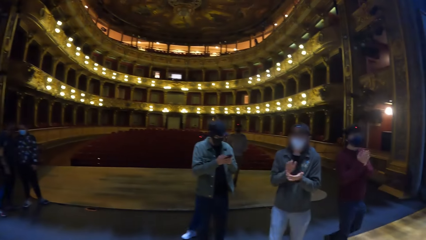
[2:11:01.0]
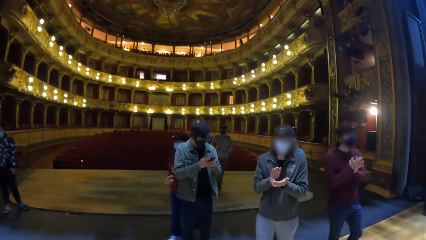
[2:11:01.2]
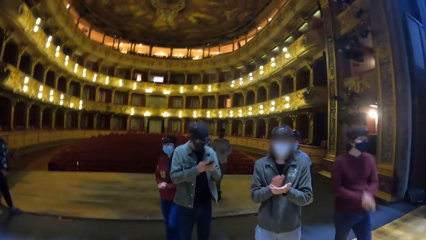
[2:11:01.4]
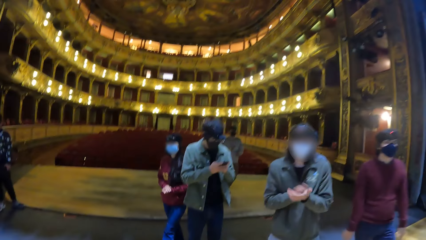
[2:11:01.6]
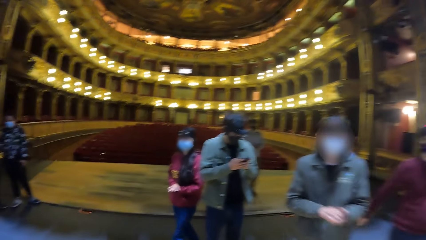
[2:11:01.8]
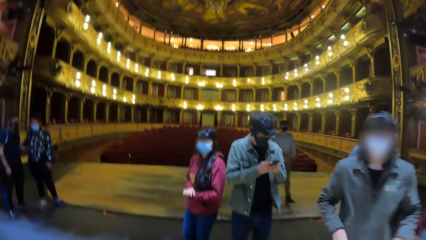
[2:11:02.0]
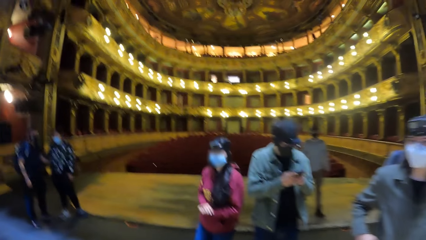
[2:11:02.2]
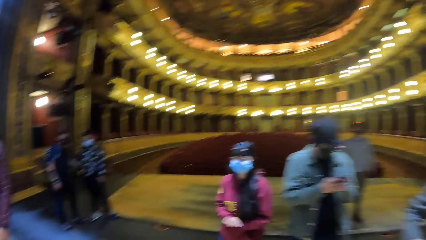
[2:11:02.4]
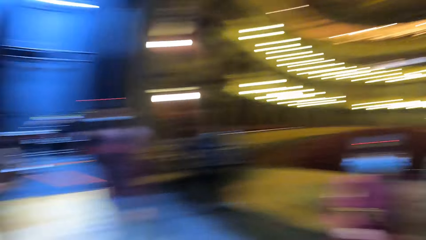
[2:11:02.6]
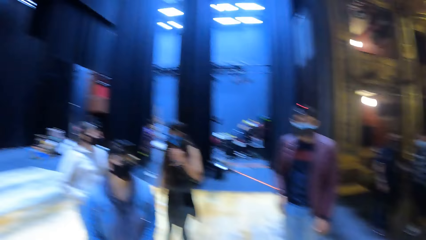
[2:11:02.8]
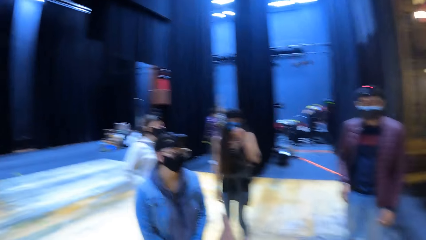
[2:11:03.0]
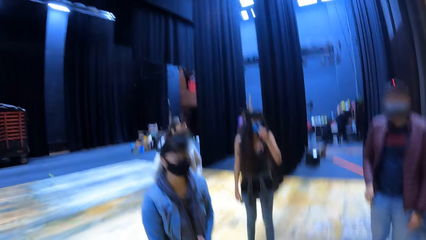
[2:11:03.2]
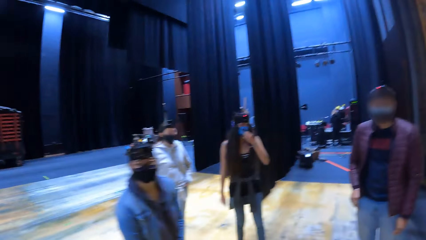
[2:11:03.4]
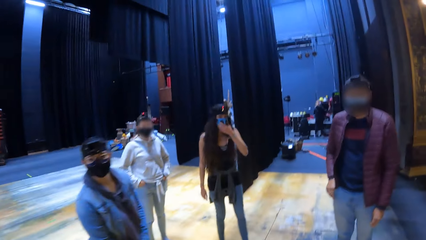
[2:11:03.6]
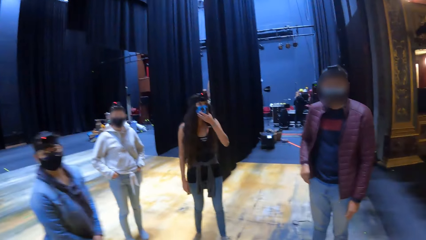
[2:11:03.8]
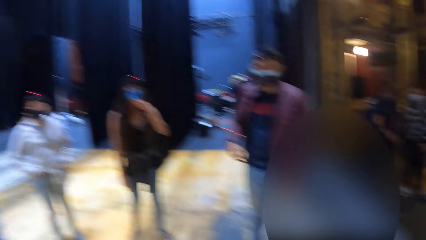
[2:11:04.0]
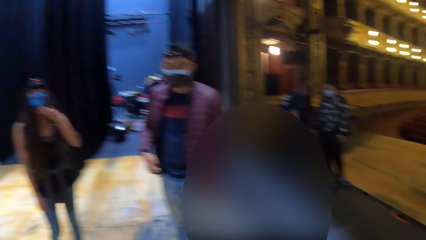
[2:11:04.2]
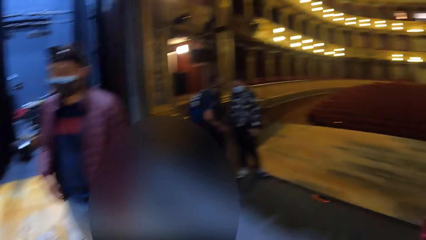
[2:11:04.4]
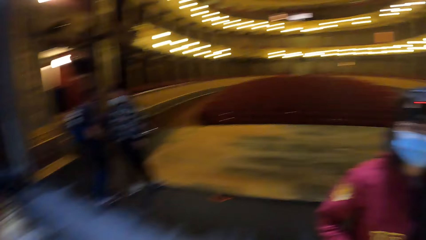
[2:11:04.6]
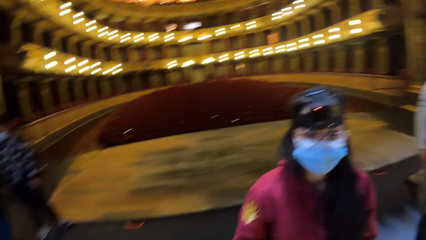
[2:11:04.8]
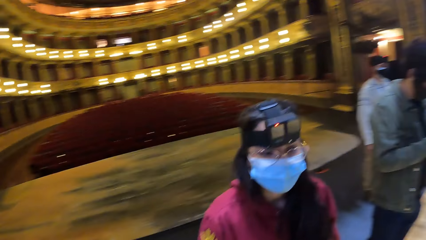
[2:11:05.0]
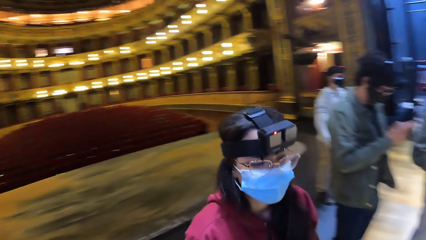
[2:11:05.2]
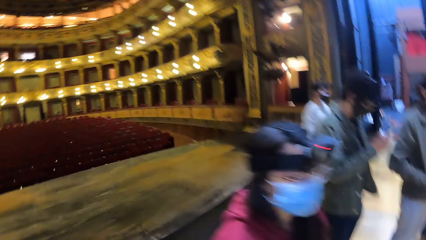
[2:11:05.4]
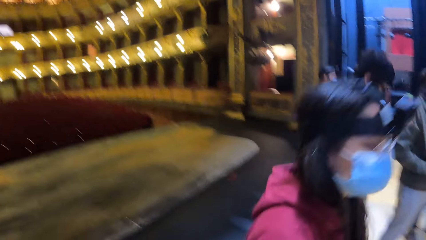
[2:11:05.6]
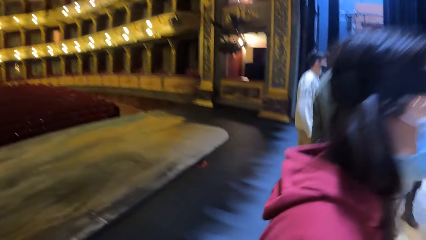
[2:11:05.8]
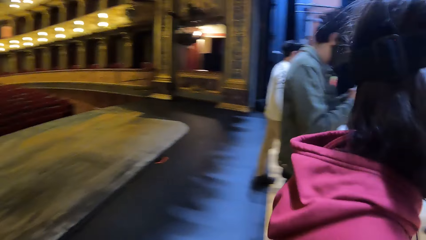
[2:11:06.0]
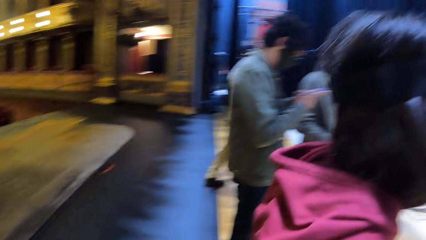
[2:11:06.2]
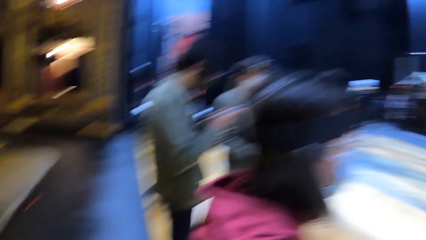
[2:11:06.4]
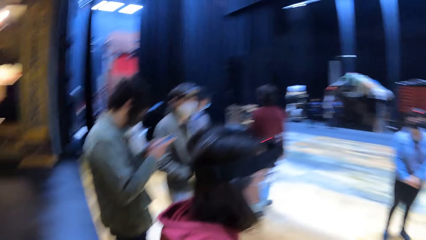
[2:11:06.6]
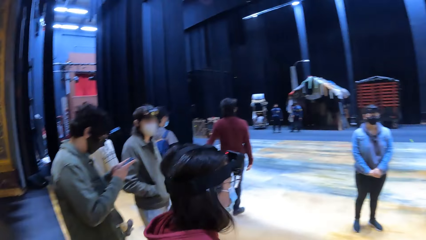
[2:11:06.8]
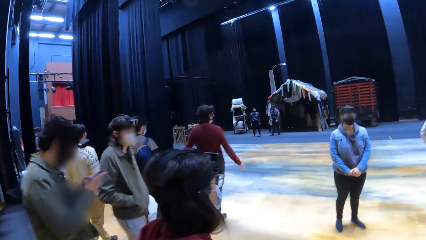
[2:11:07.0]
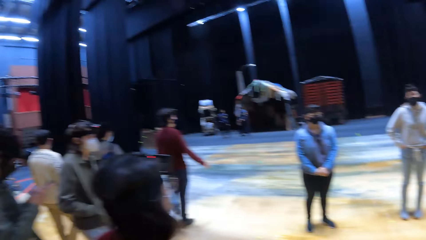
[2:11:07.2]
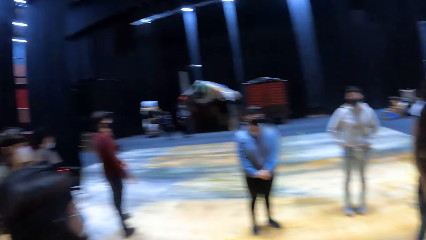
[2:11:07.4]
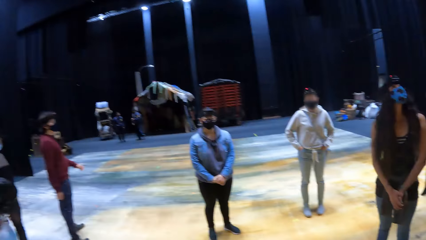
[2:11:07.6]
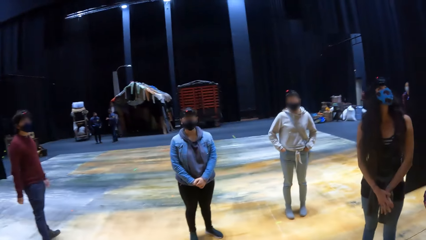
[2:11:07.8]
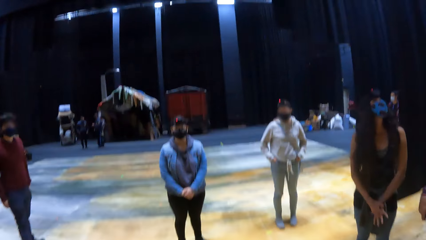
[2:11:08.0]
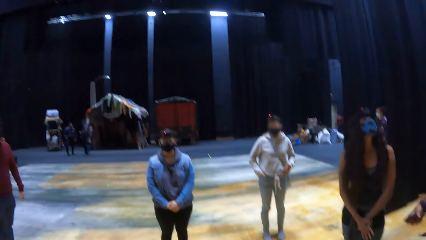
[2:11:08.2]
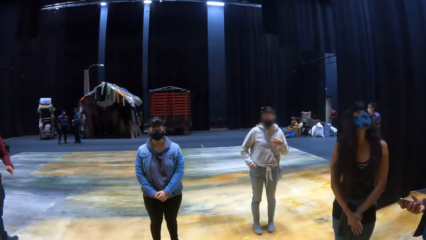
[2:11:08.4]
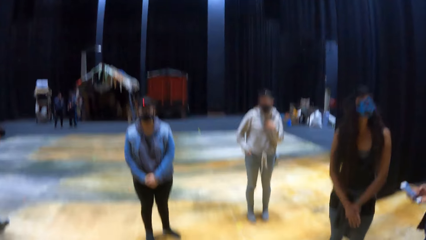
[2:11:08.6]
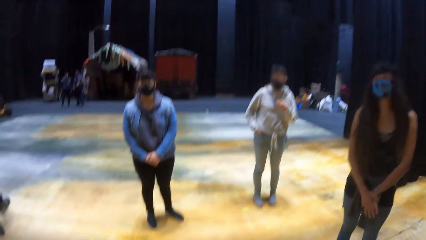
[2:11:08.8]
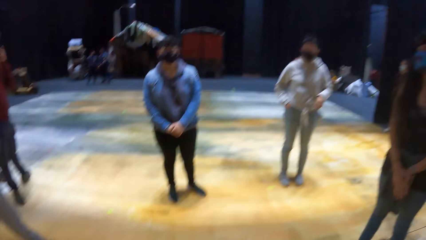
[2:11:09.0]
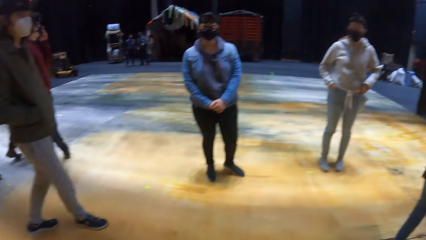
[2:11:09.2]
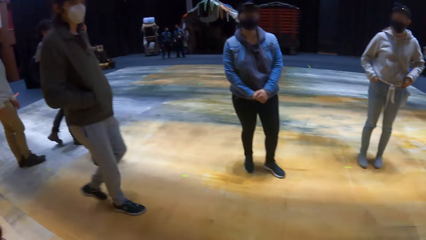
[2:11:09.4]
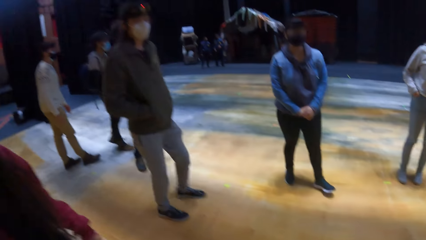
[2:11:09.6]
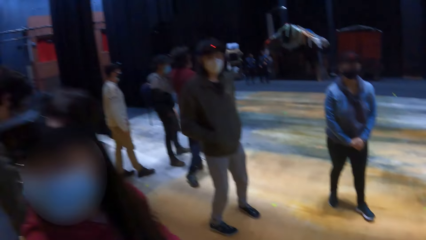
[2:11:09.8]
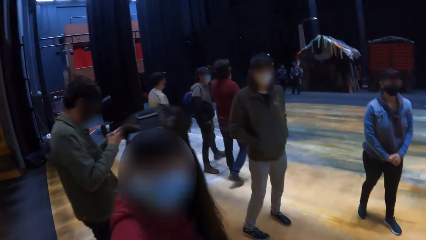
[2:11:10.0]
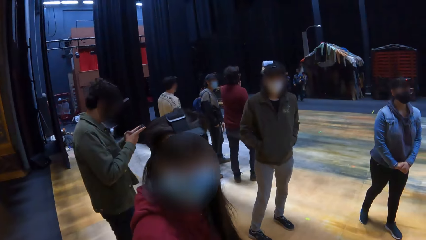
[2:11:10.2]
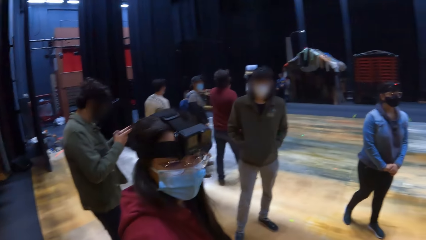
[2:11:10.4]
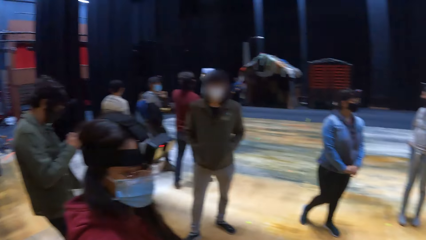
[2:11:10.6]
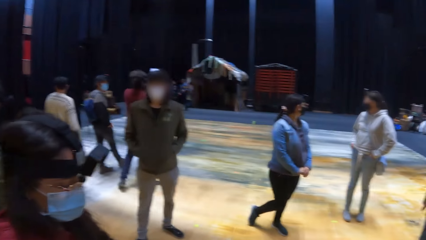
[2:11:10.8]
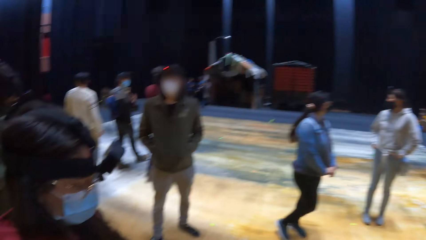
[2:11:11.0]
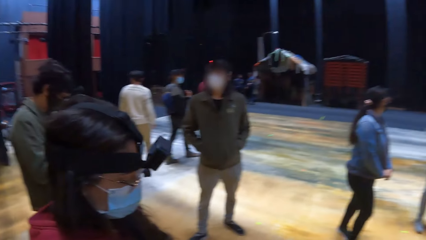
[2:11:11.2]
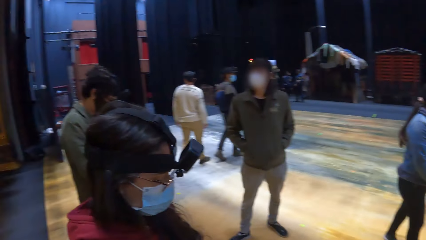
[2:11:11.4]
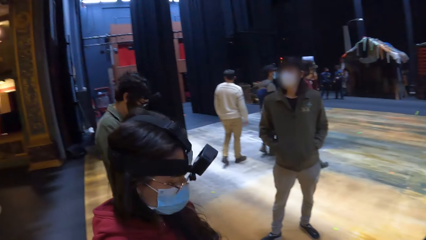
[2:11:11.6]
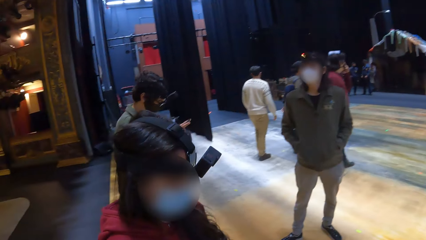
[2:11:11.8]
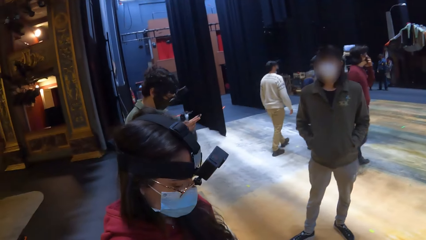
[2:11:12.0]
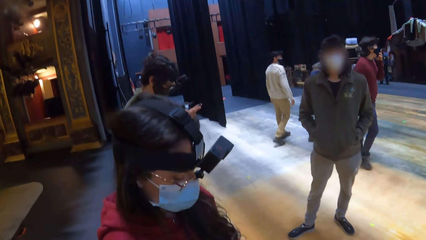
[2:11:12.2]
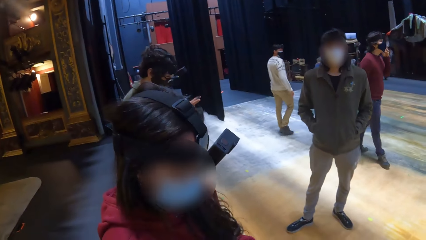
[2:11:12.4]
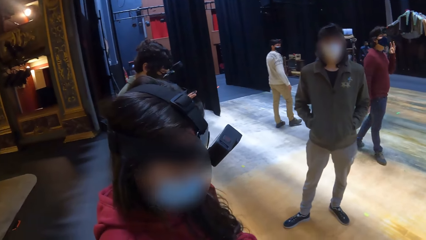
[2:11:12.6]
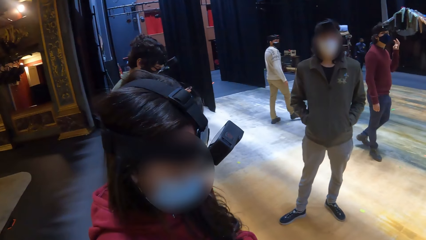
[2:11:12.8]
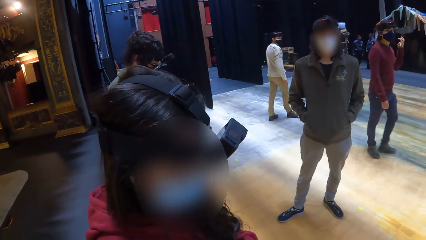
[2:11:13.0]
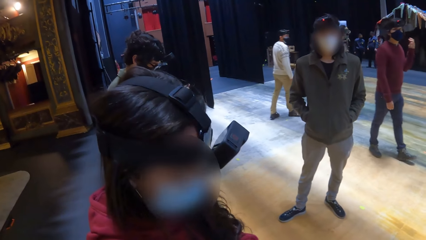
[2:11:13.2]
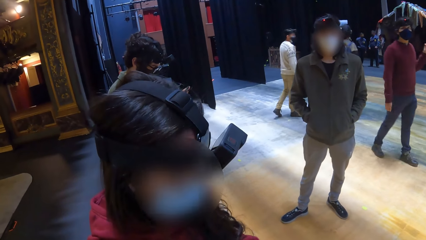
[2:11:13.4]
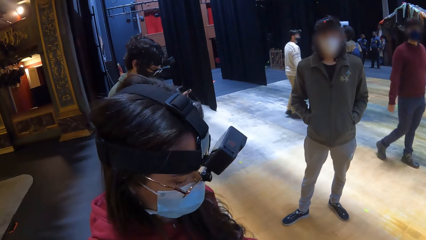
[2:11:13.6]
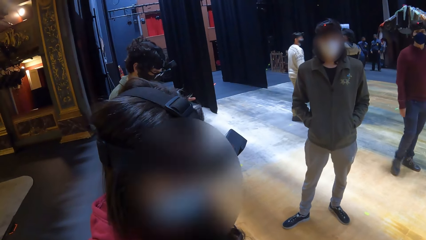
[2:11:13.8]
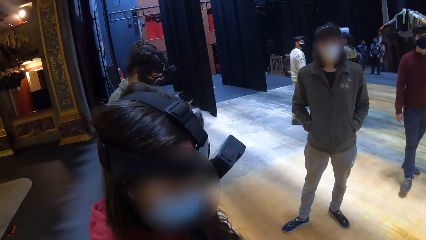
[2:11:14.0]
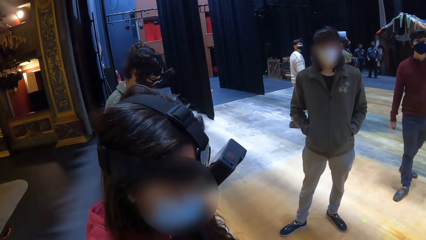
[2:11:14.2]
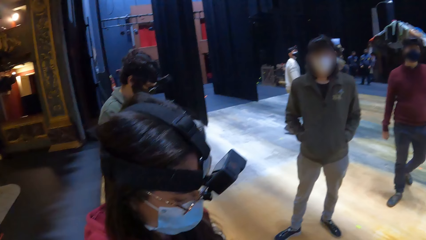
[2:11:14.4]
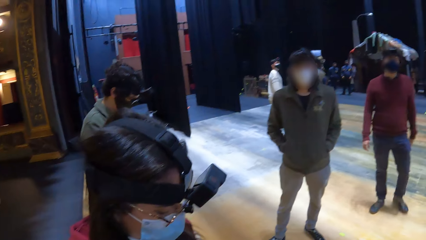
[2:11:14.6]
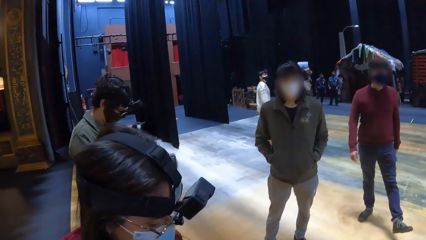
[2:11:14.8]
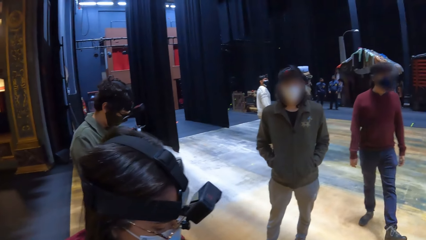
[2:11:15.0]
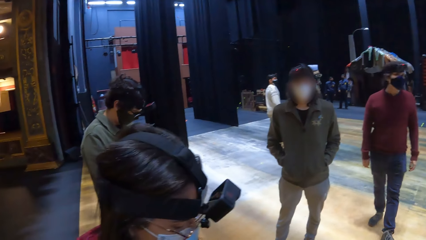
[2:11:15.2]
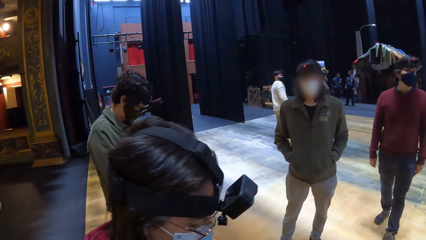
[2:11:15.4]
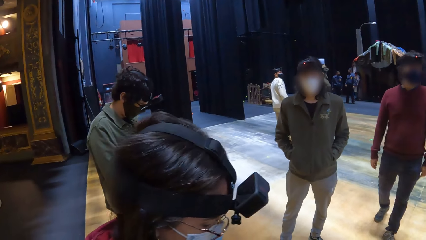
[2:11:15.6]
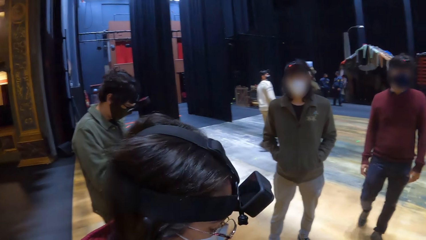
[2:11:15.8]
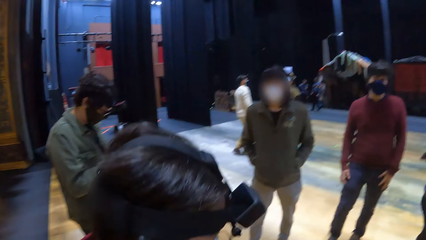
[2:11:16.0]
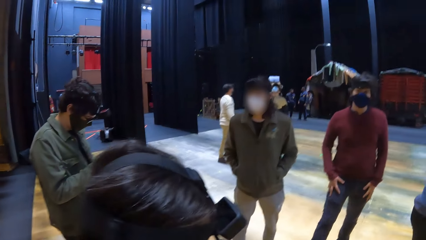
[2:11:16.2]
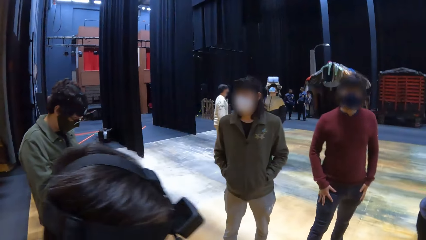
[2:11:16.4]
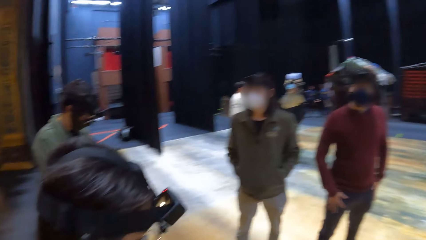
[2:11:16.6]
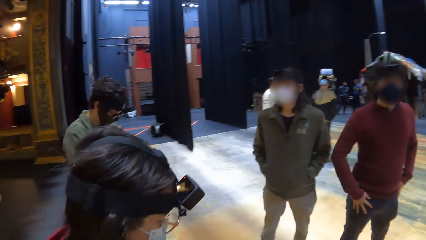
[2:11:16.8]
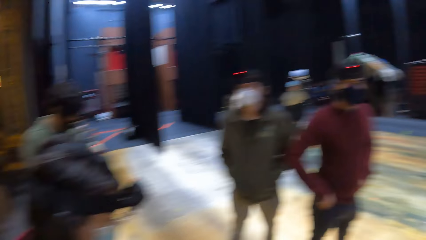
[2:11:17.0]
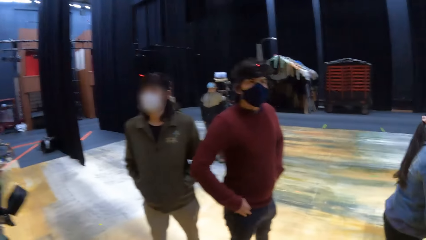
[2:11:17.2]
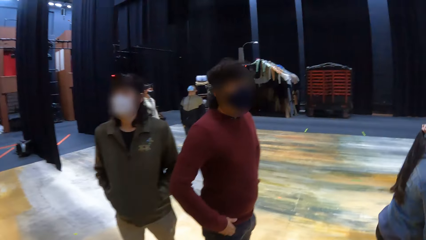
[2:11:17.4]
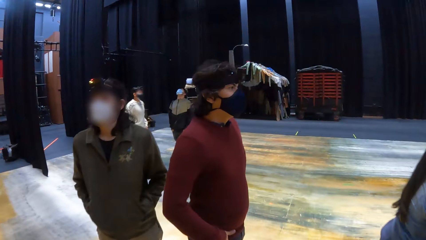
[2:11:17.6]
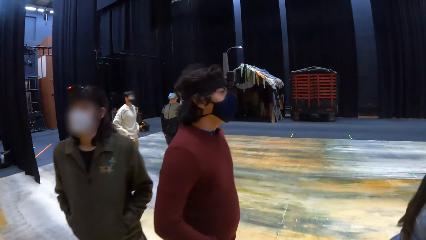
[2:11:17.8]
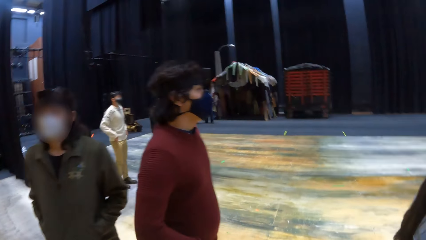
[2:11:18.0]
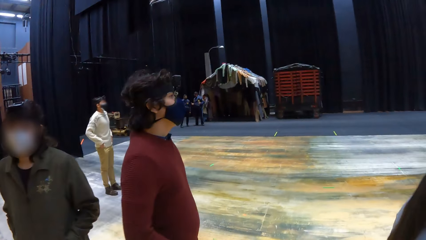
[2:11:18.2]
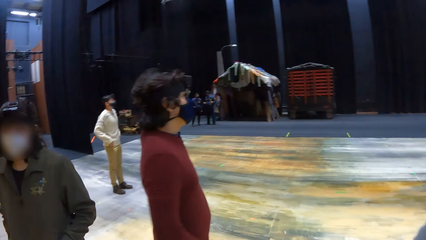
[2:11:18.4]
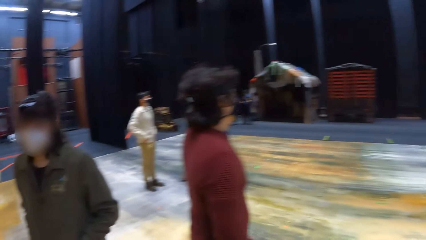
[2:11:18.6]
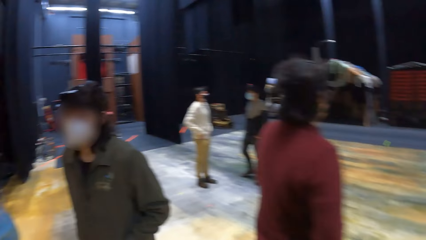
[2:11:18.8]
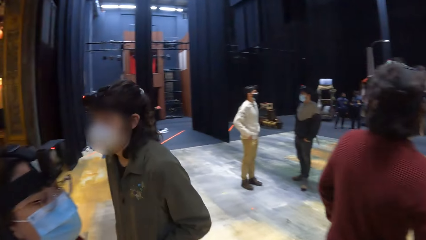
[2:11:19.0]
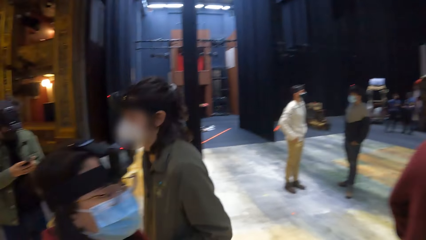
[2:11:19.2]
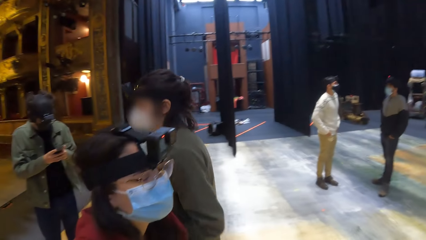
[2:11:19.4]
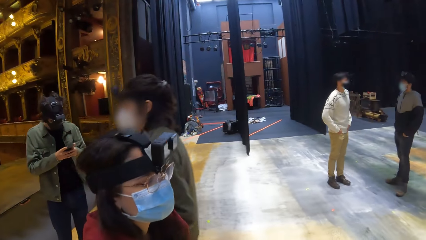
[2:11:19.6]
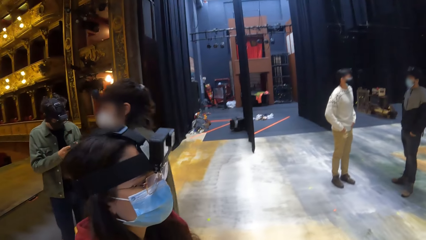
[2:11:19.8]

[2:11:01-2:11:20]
A woman claps her hand. The camera wearer stands near the woman. They move around with the woman.
